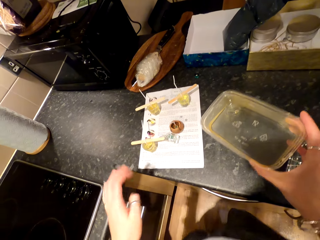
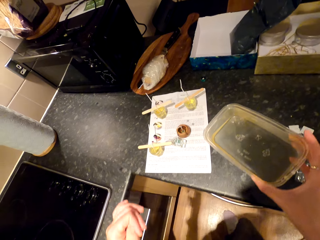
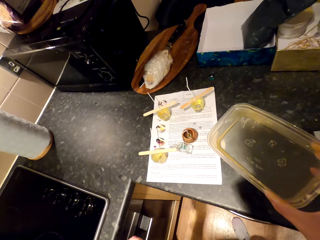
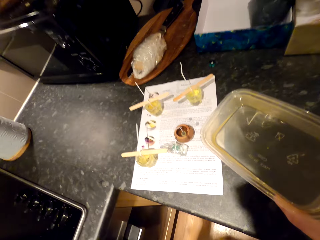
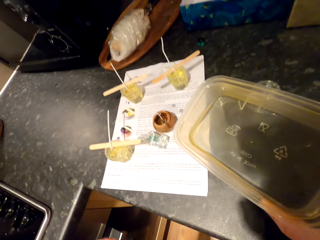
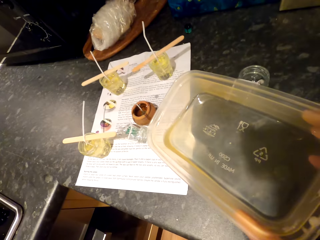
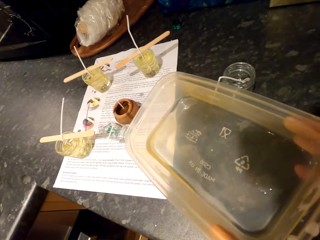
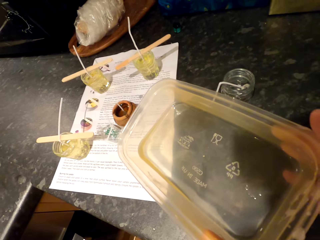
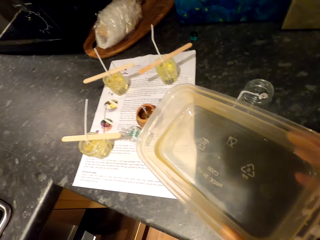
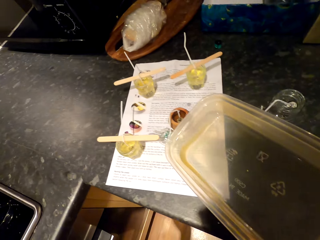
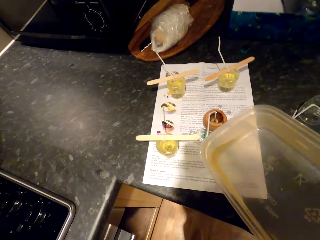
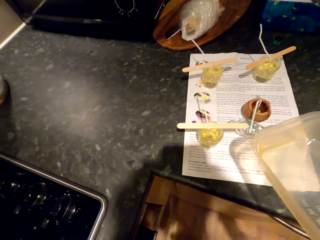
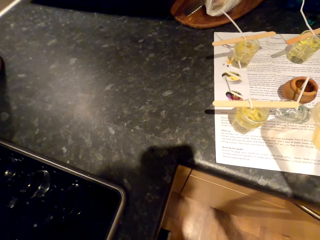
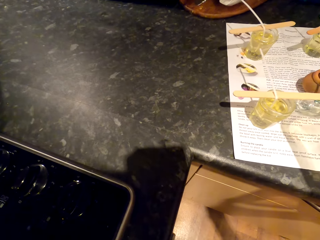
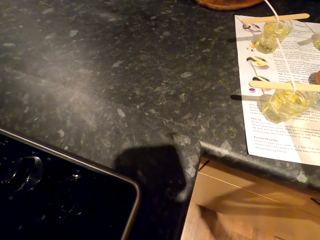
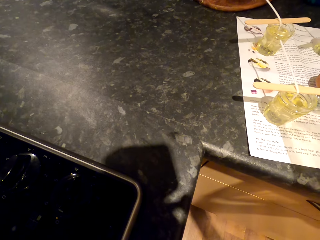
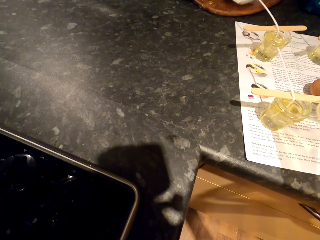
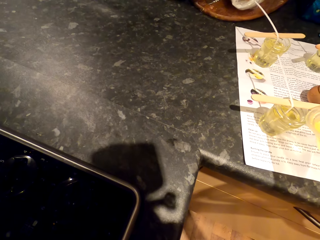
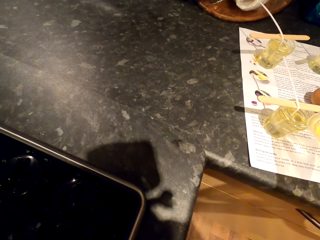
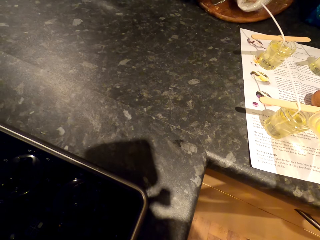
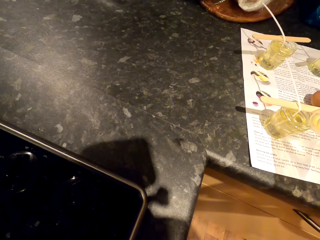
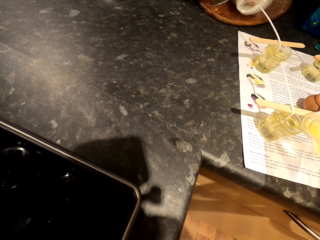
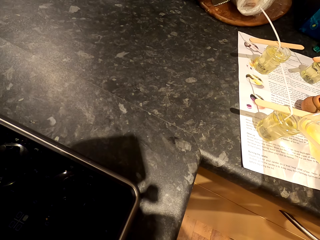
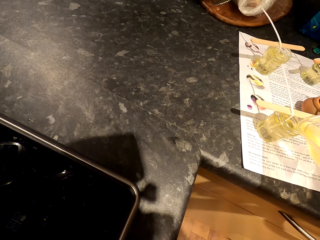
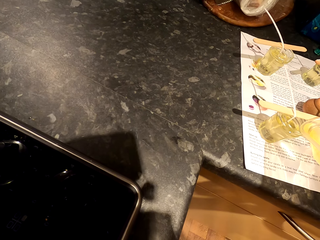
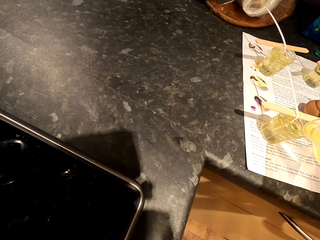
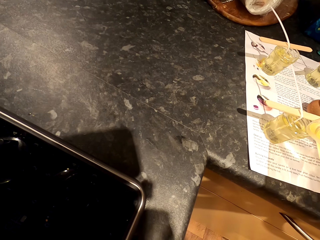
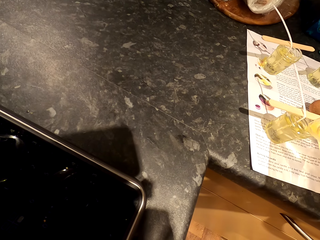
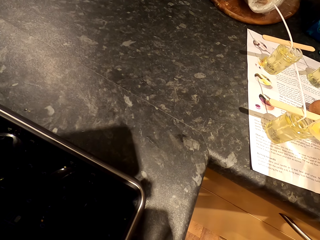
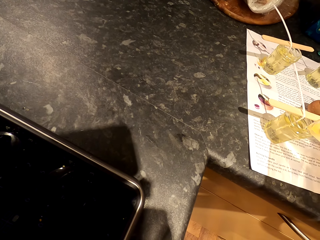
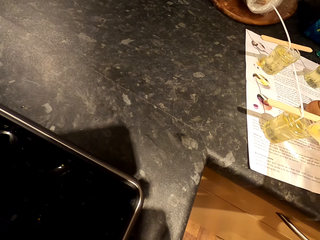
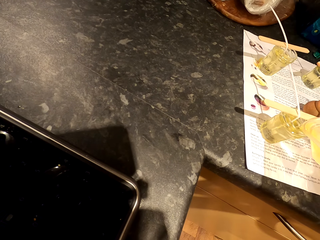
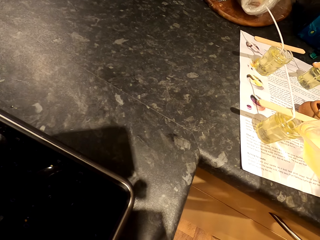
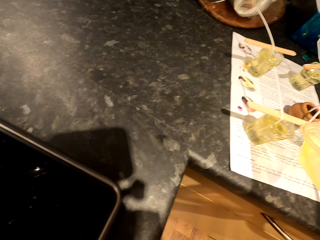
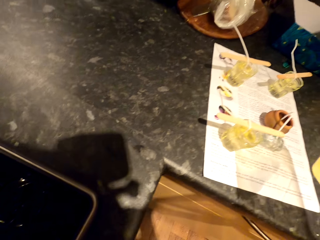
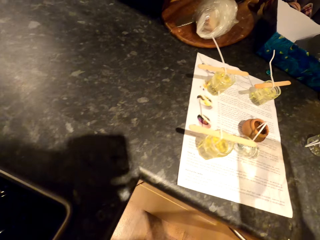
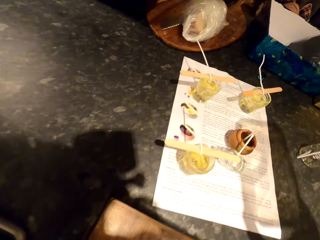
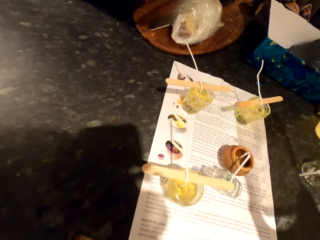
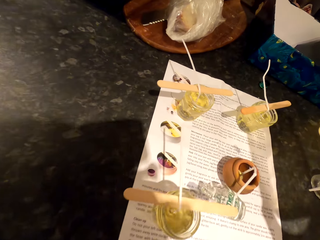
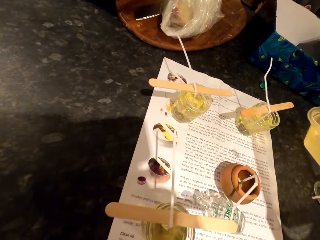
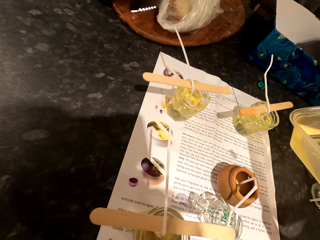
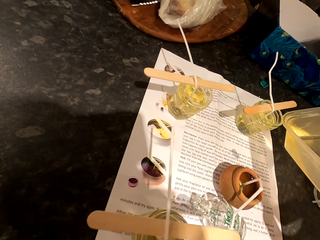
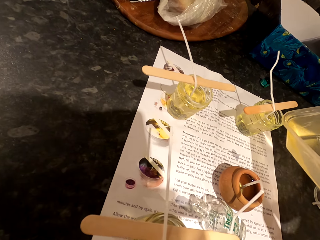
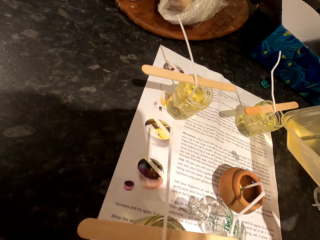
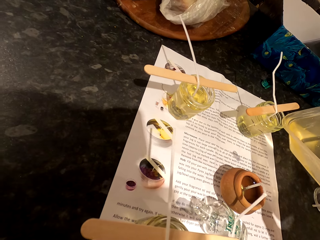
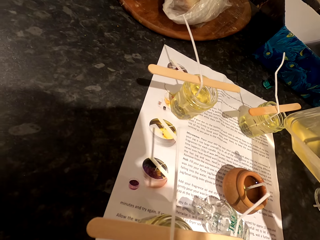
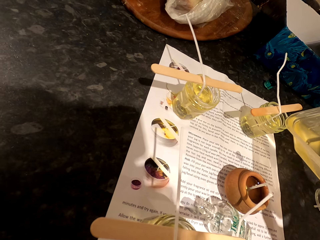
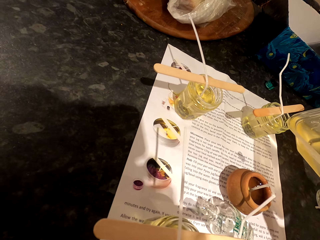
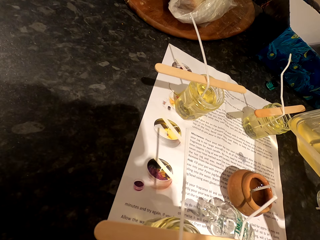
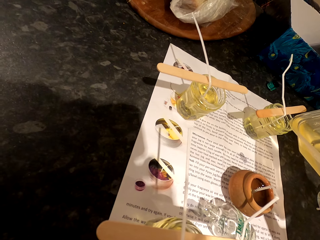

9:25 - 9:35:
The camera wearer looks around. They pour the liquid in the tin.

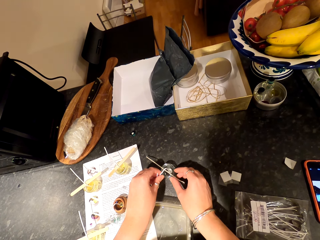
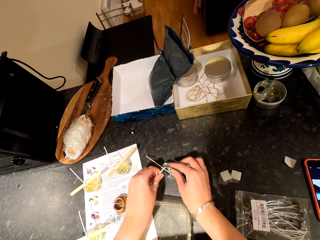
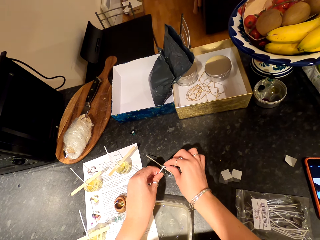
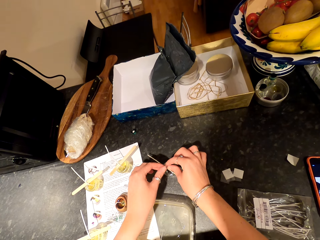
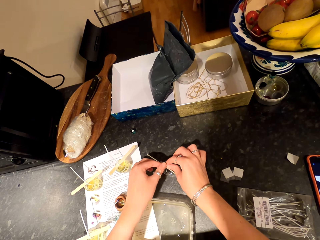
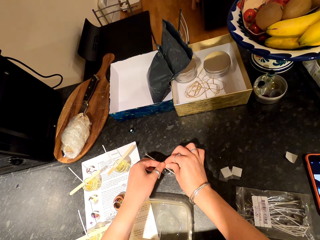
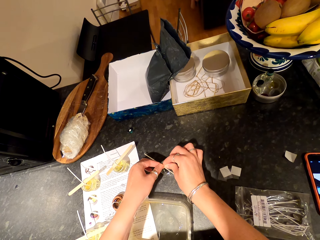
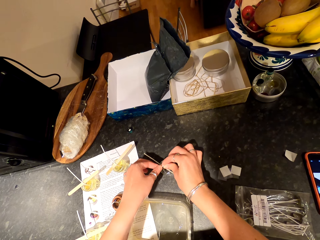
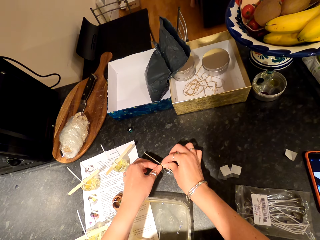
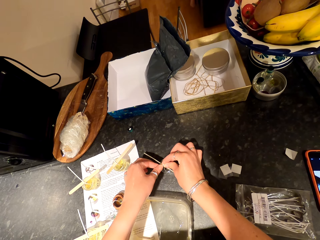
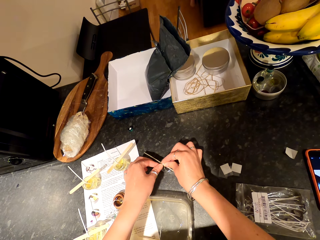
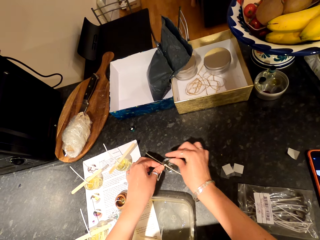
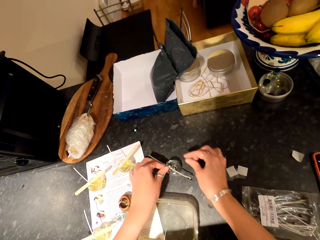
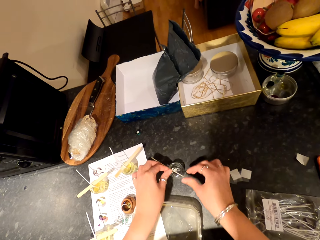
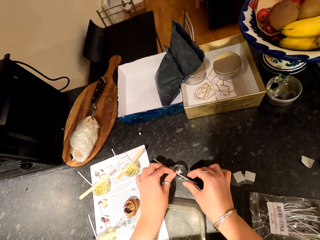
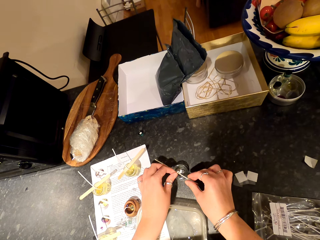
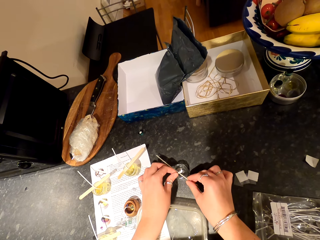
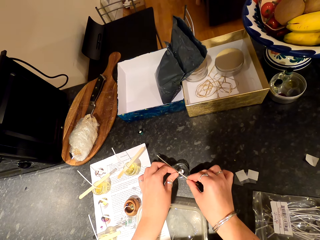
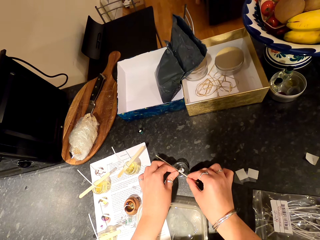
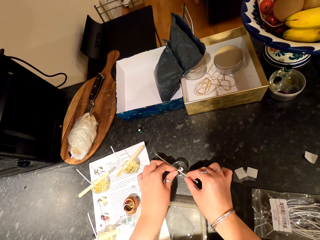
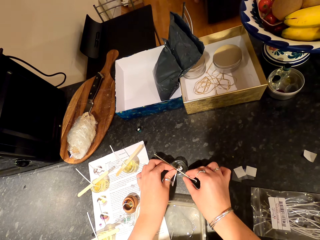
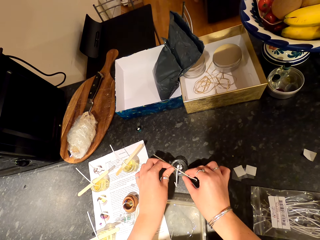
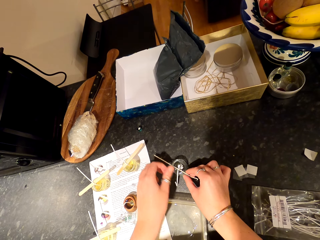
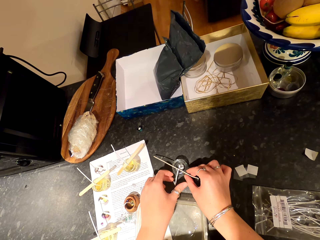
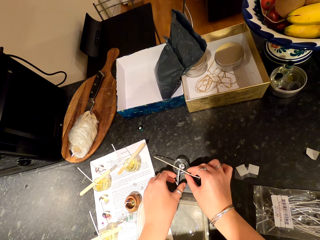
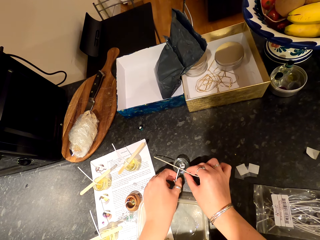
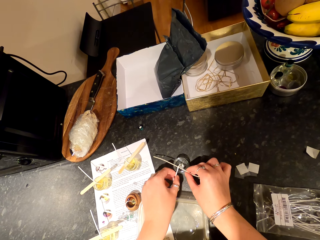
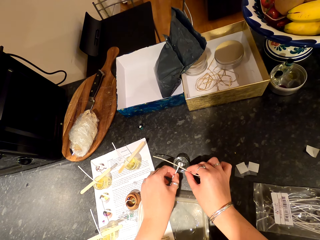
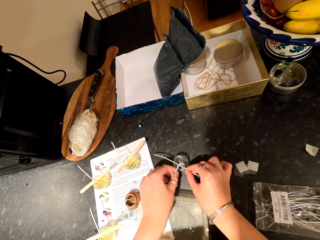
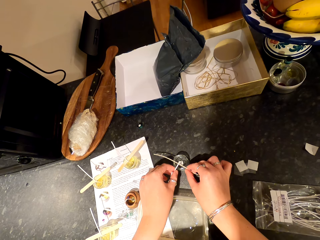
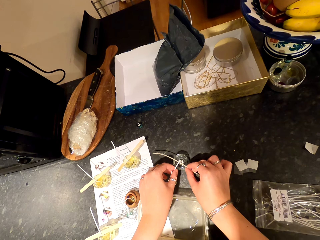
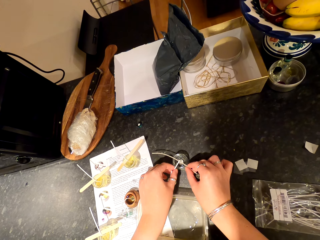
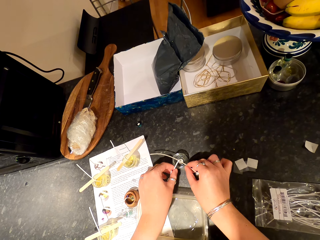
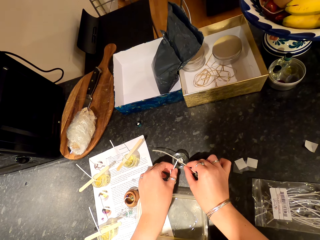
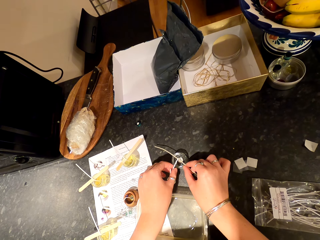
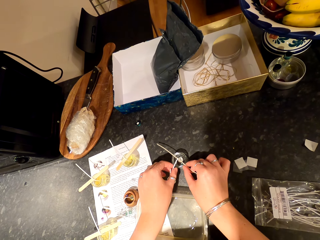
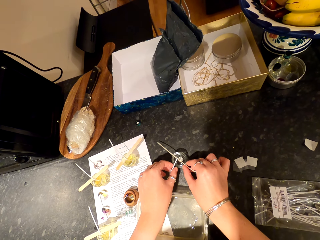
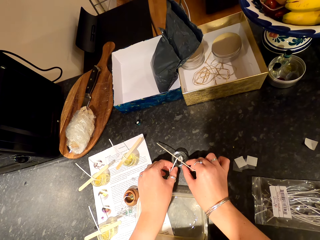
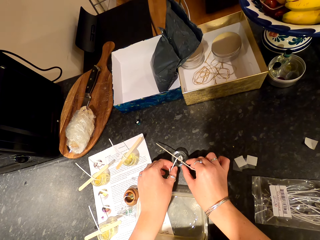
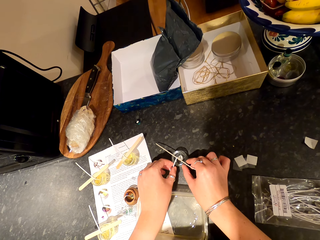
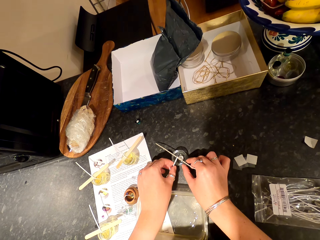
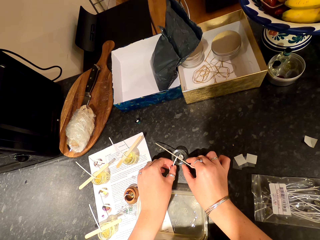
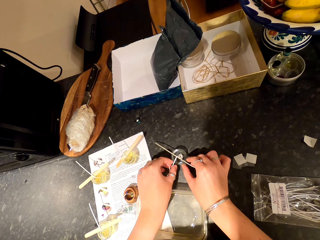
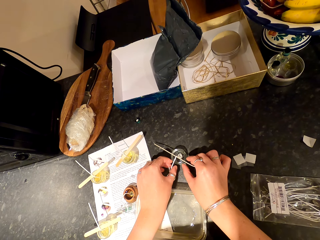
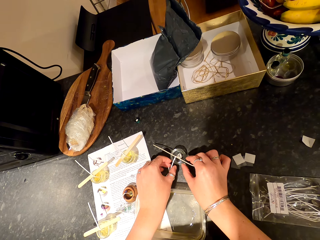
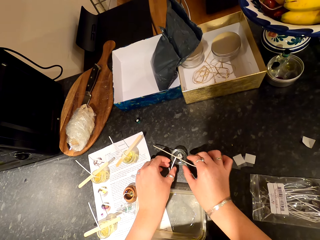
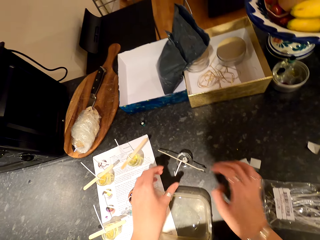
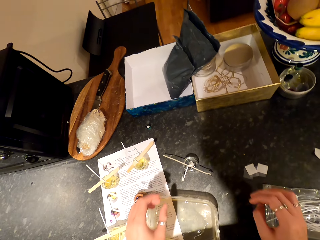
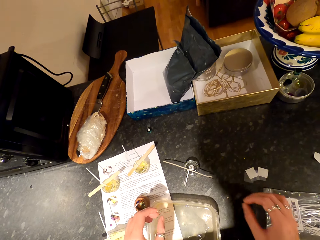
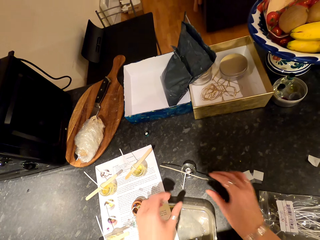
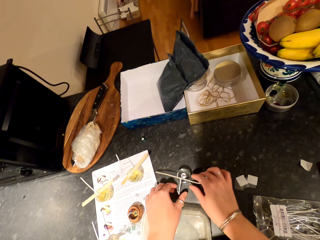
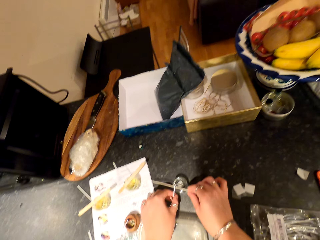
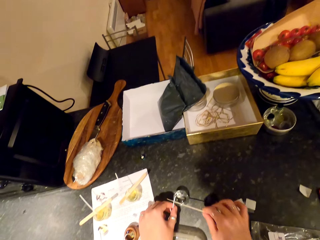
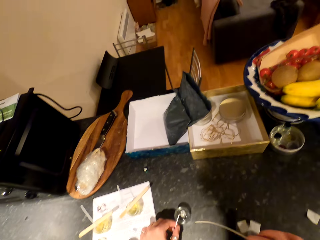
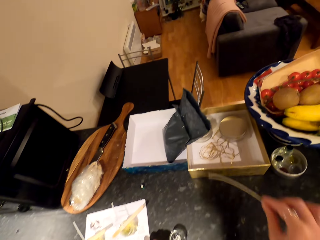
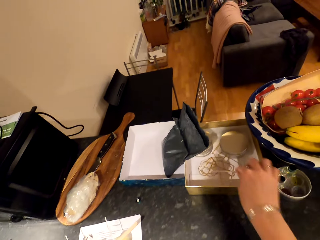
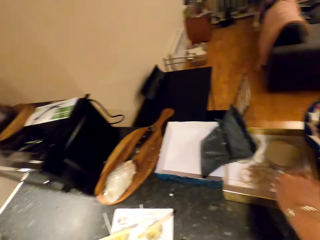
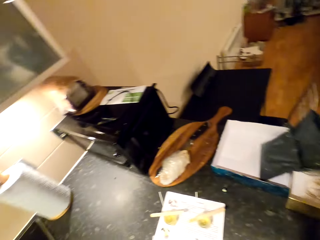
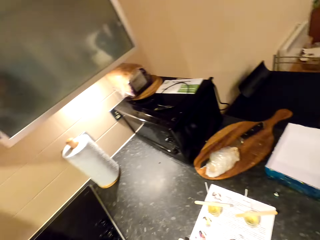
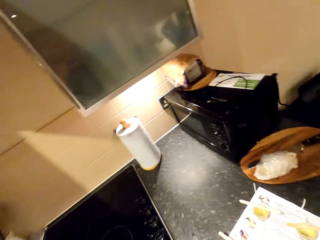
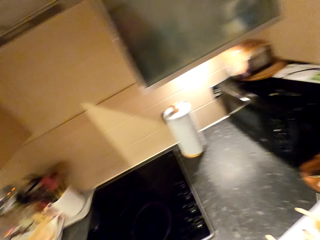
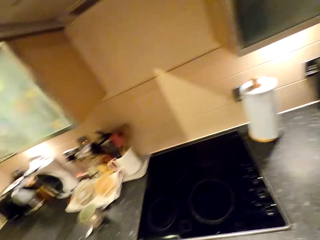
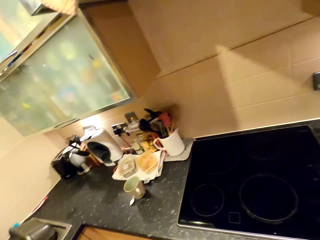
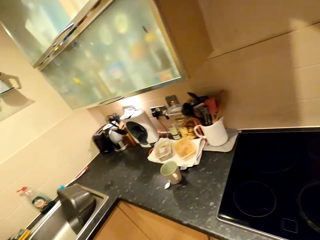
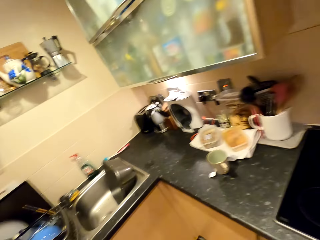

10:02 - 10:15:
The camera wearer attaches the wires. They put the wire on the drawer. They drop something.
